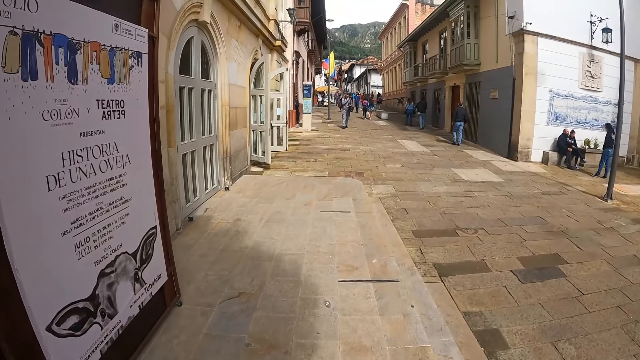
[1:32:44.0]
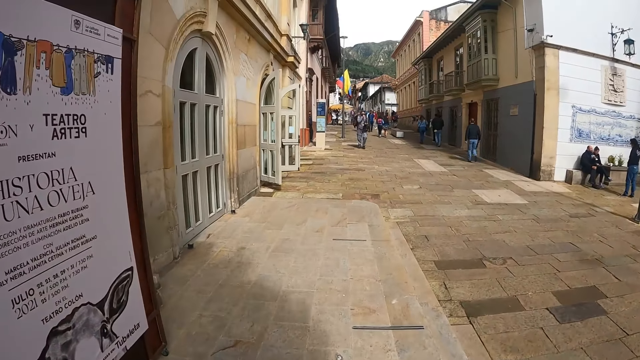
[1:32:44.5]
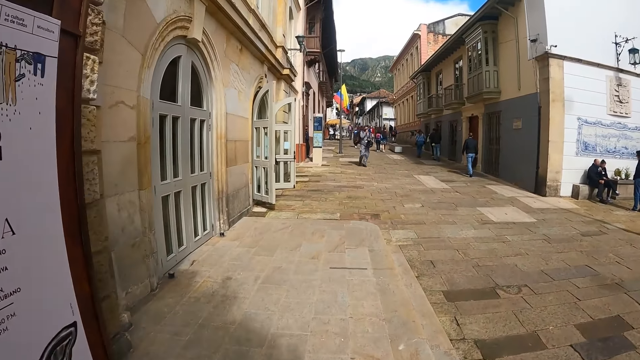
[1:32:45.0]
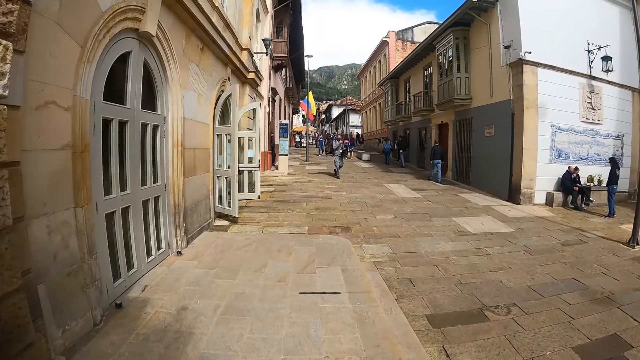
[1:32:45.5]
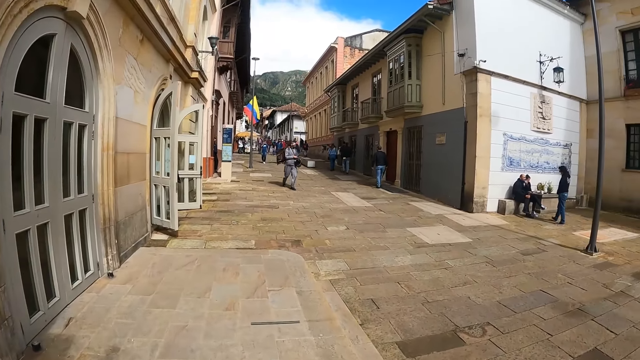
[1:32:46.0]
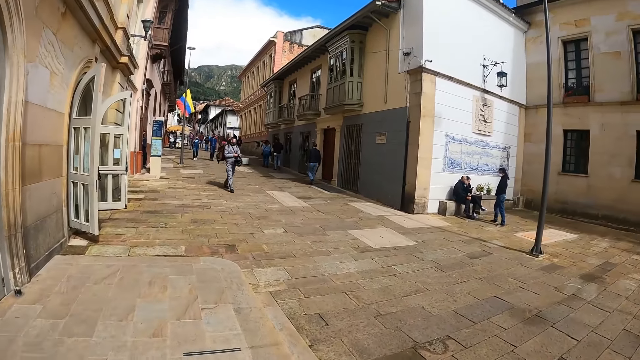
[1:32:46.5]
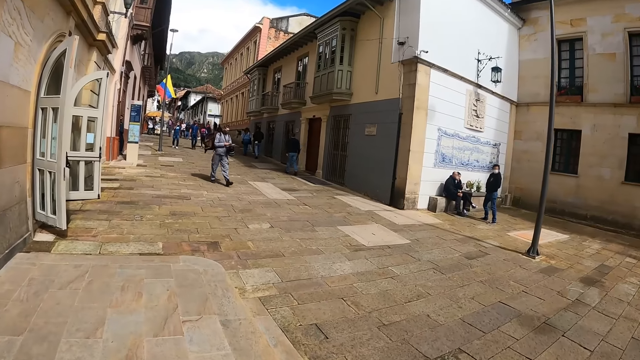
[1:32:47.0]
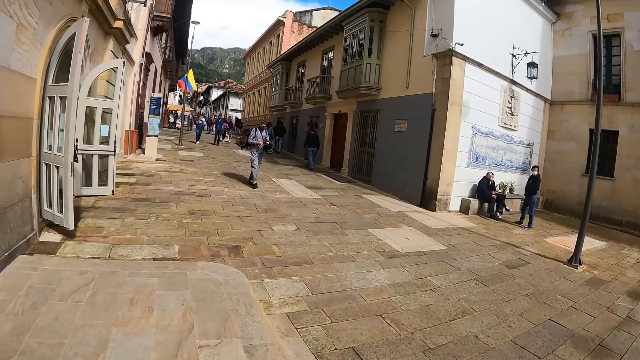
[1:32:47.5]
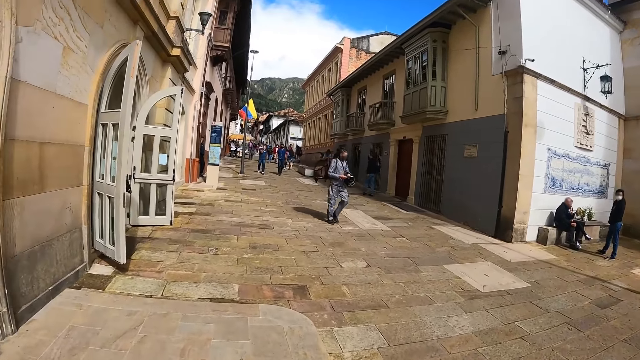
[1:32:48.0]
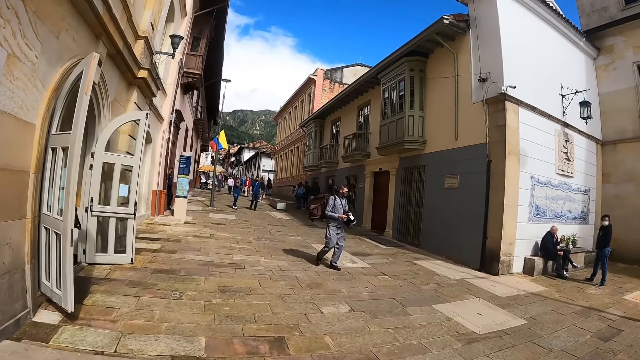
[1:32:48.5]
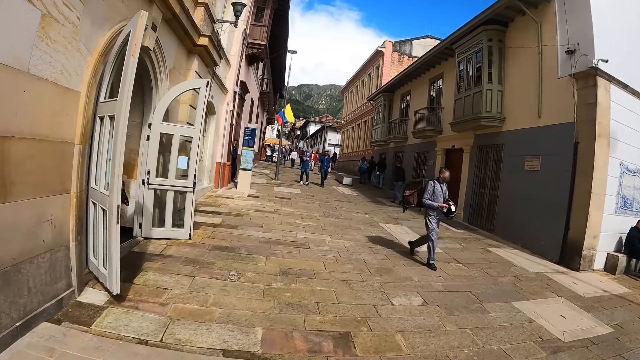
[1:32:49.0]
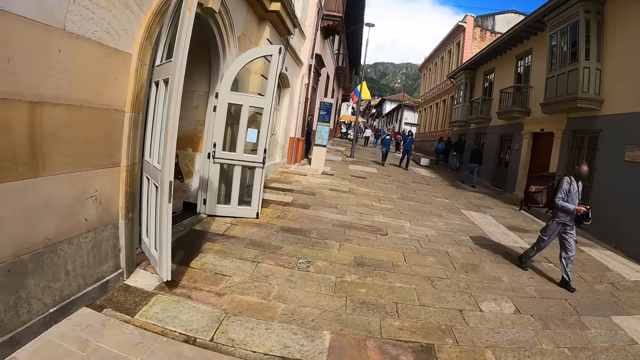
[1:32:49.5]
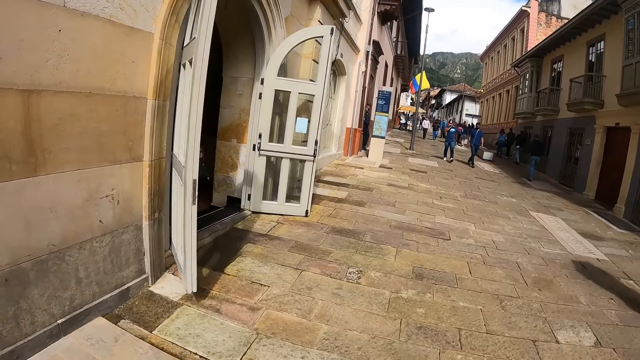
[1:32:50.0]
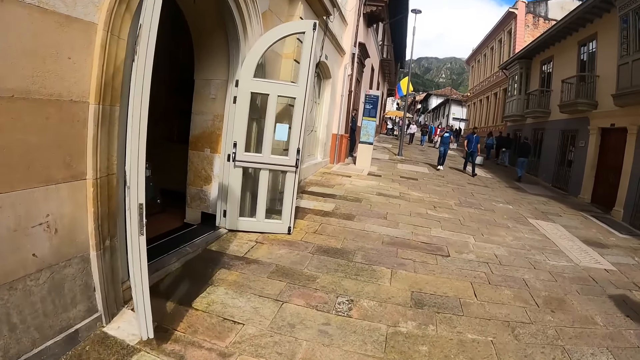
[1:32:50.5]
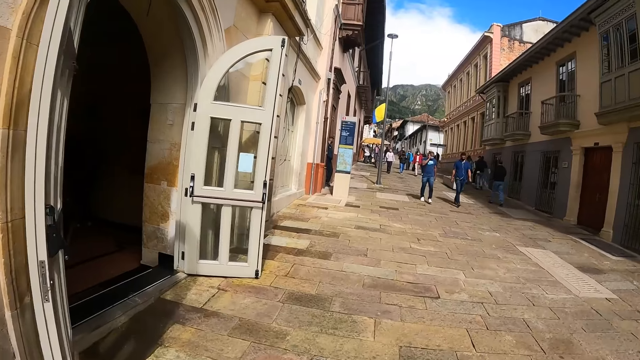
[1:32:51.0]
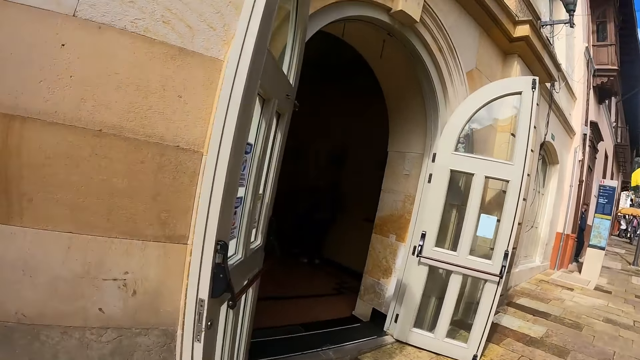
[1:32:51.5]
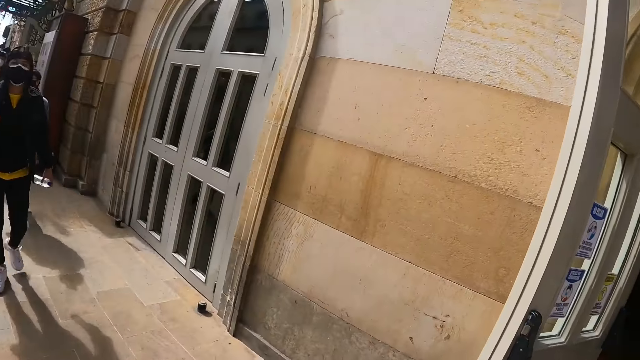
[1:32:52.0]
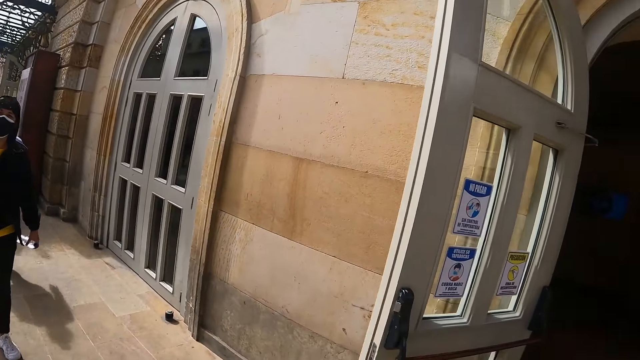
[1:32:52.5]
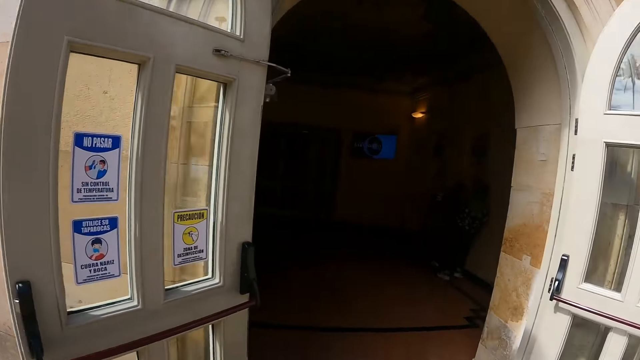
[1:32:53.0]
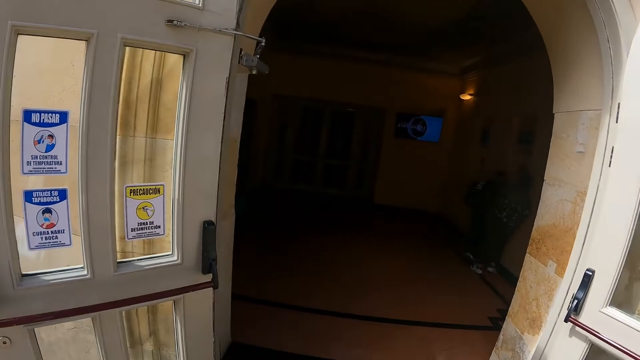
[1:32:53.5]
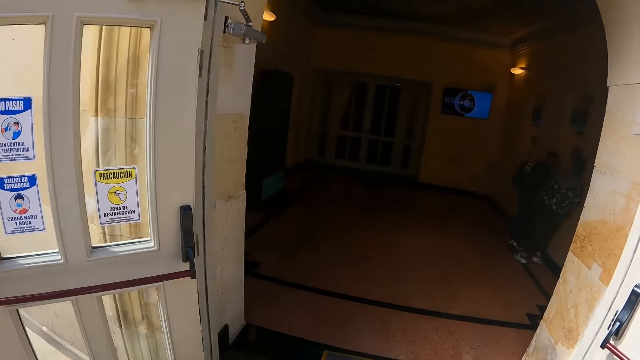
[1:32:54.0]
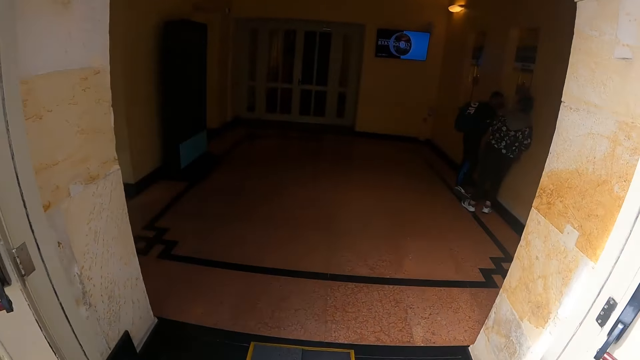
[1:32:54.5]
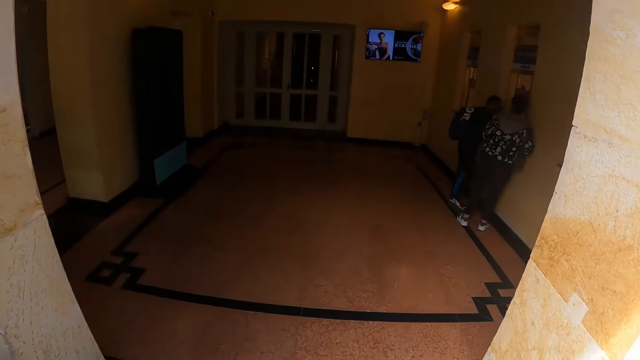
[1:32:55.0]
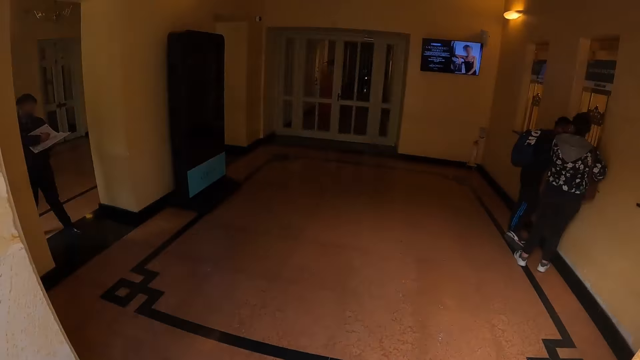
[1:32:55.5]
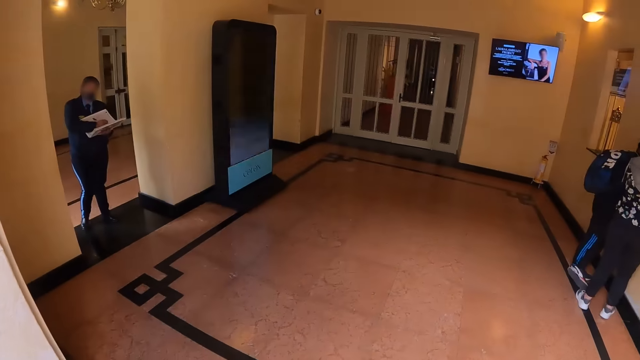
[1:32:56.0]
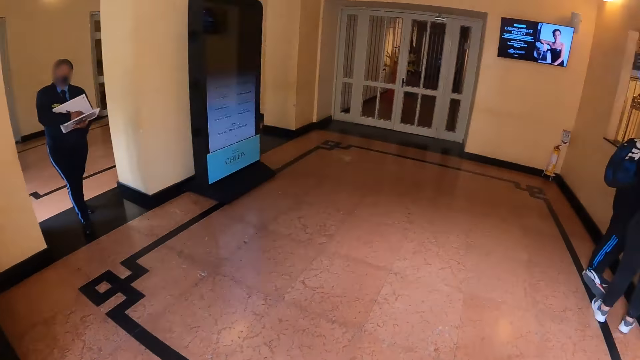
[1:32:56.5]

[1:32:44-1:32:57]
The camera wearer turns around. They walk in the building entrance. They enter the room.

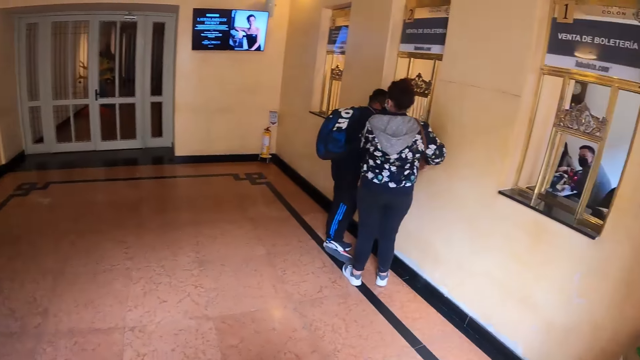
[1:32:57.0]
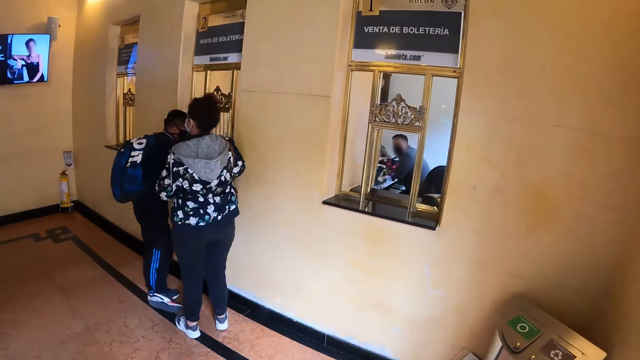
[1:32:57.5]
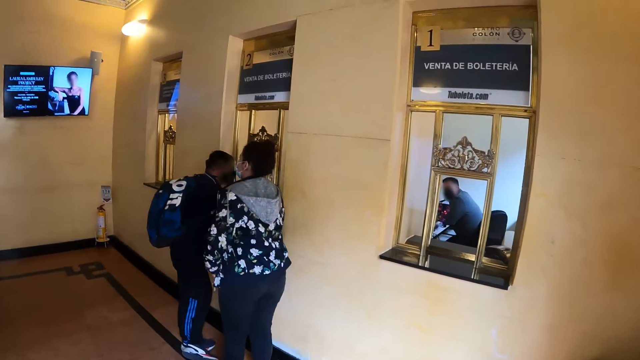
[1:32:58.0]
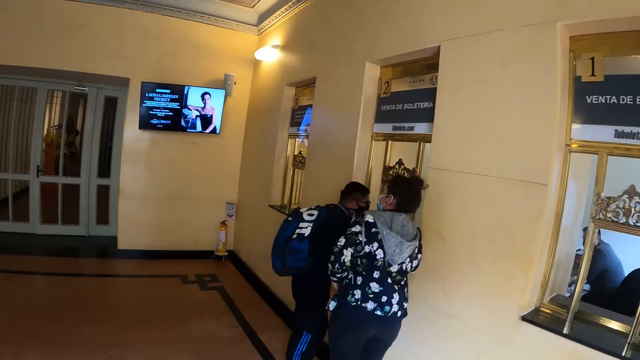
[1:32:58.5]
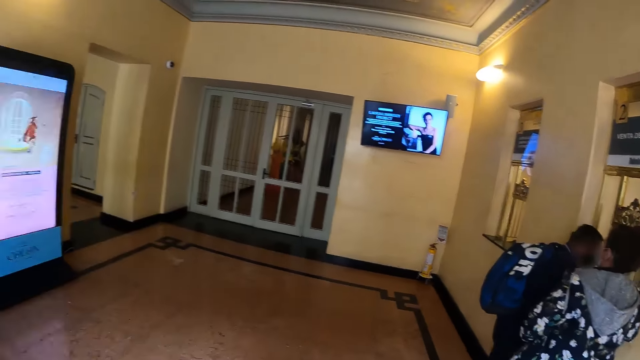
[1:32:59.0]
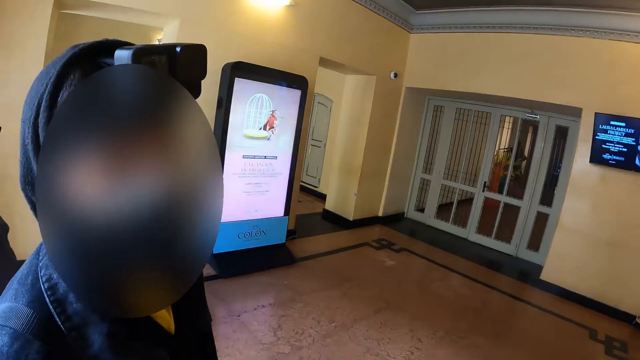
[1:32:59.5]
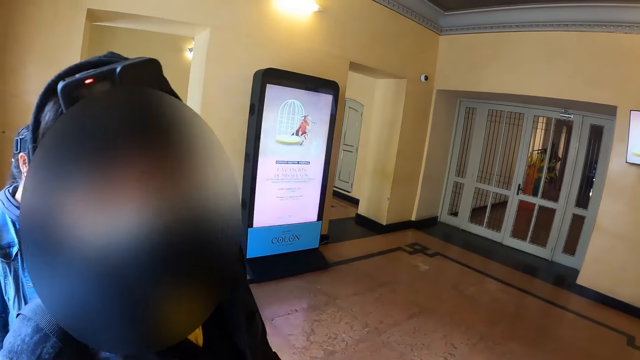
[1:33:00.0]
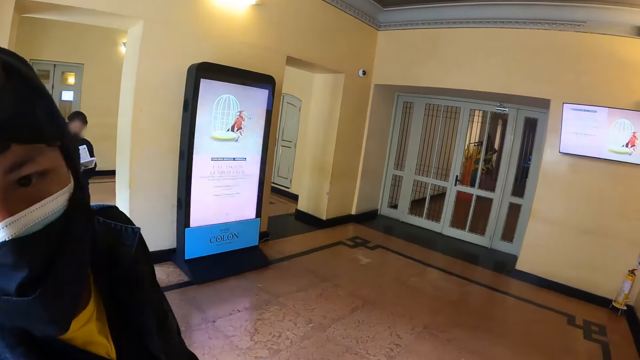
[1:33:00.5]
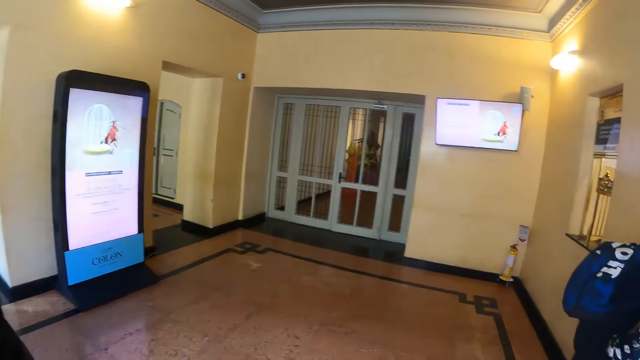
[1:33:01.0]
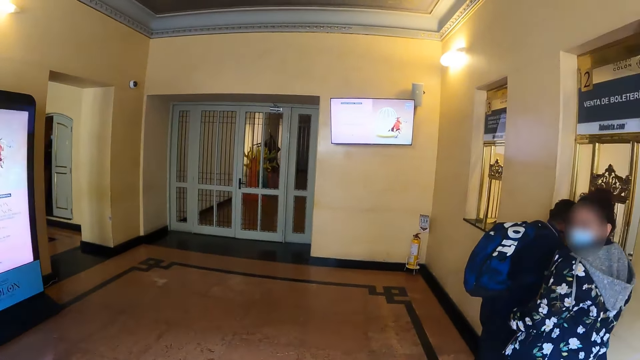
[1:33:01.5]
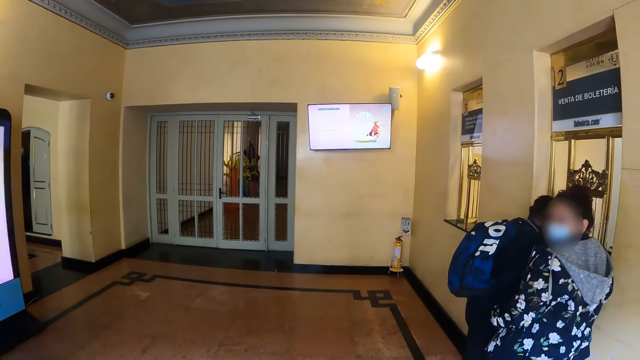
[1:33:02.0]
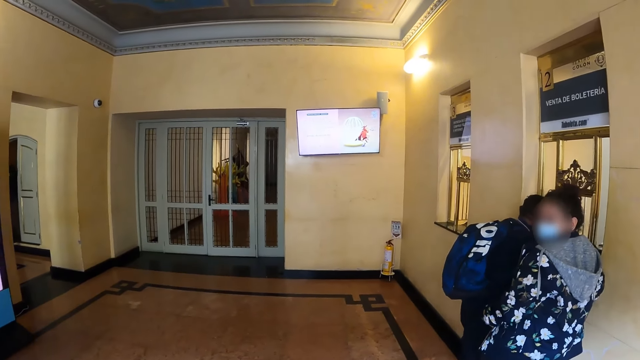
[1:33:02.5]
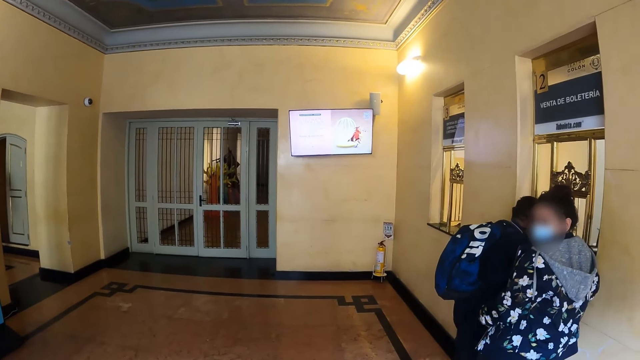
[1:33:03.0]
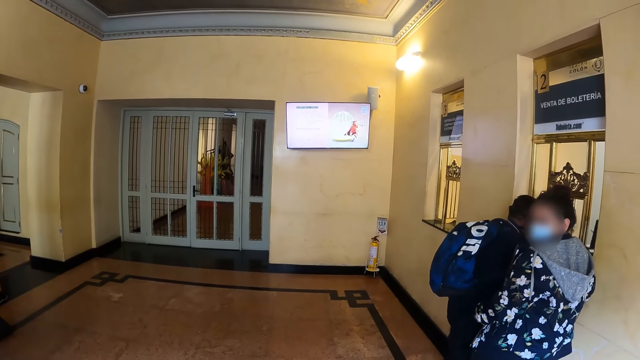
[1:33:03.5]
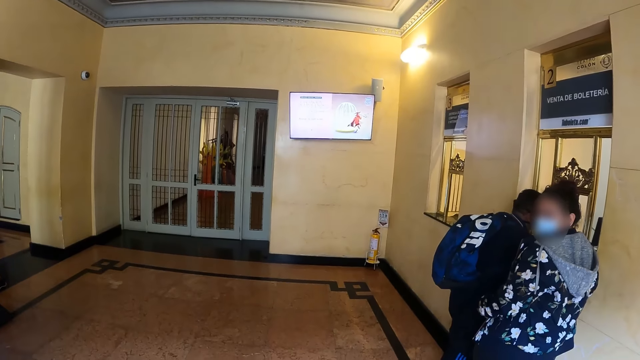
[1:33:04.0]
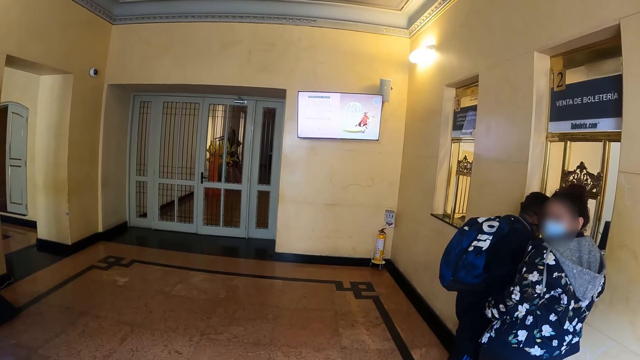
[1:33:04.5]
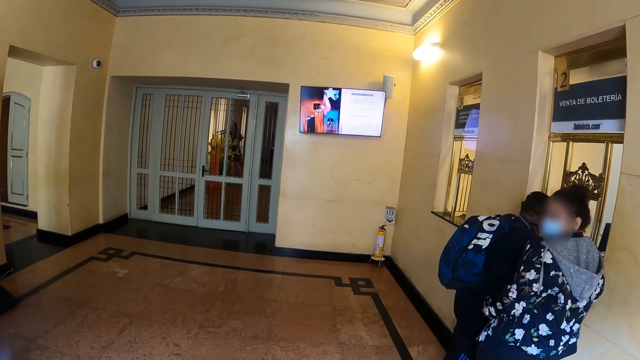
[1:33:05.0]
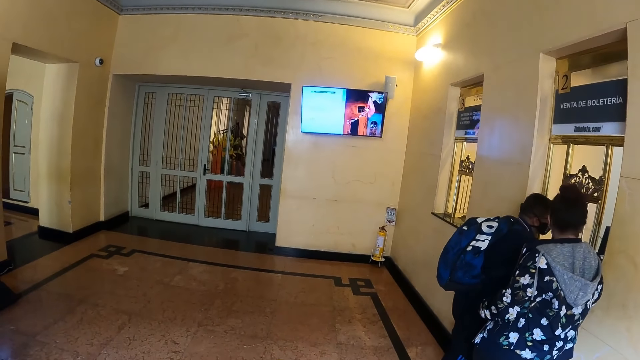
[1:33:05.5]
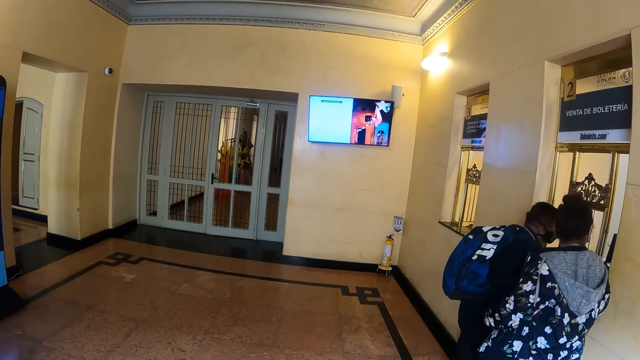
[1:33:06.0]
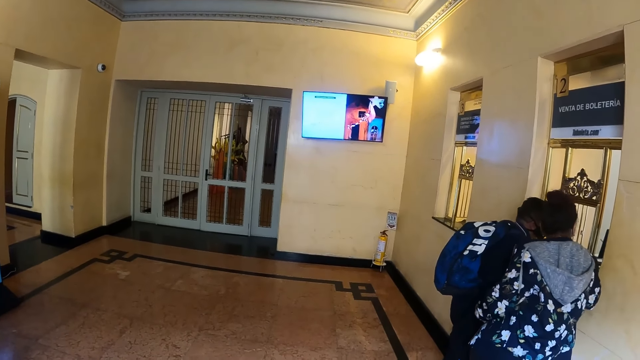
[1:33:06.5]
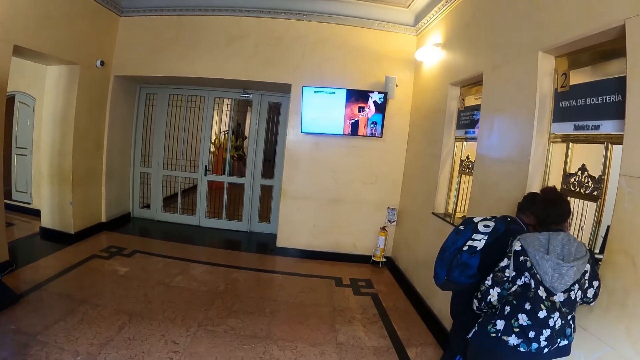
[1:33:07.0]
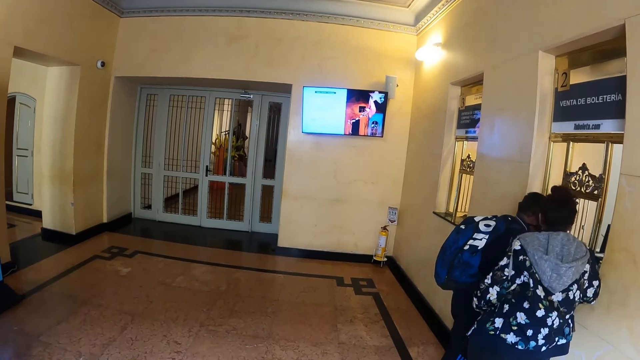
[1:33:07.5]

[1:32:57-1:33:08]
The camera wearer looks around the room. They interact with a man. They look around the building area.
